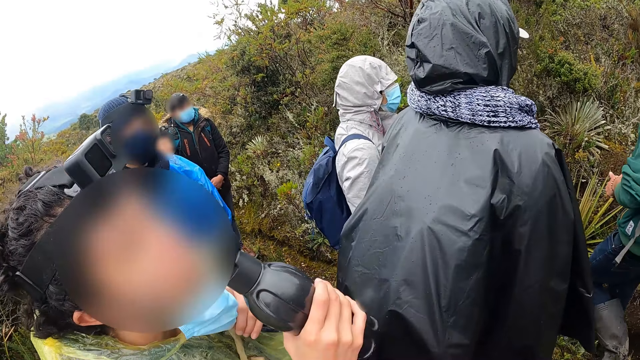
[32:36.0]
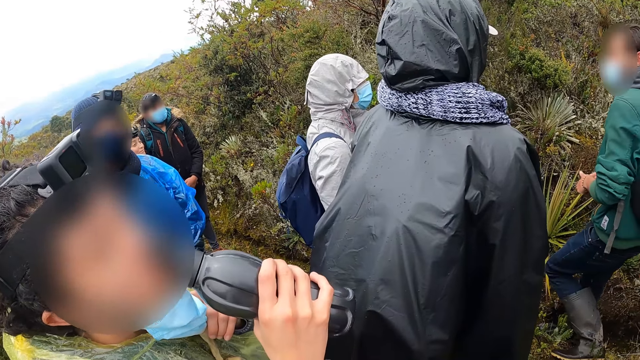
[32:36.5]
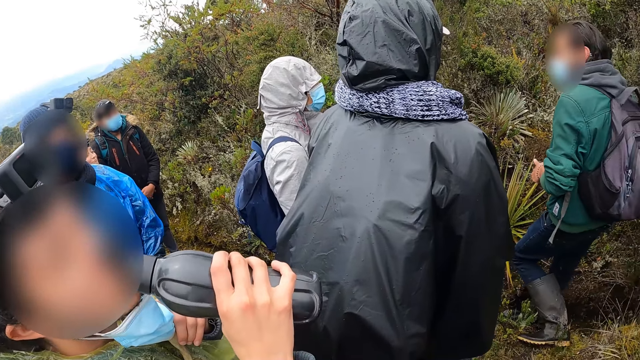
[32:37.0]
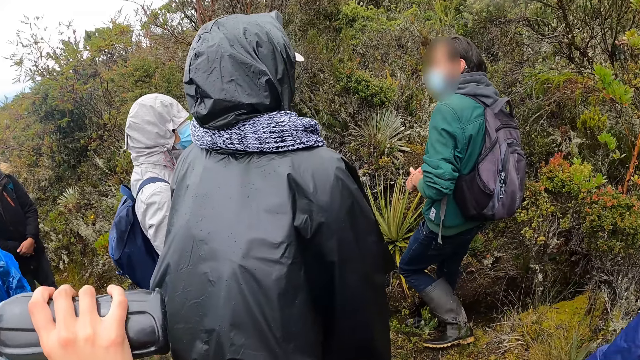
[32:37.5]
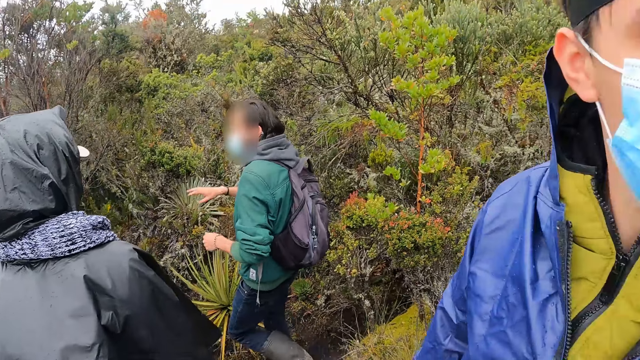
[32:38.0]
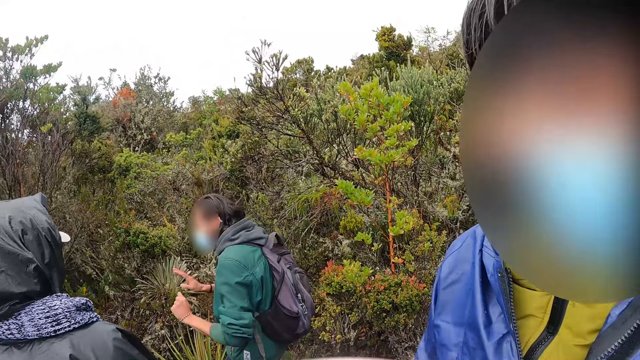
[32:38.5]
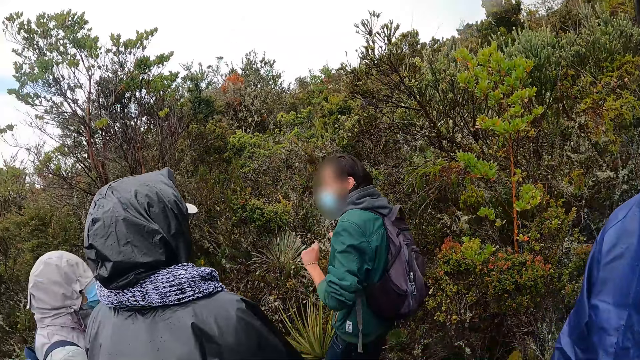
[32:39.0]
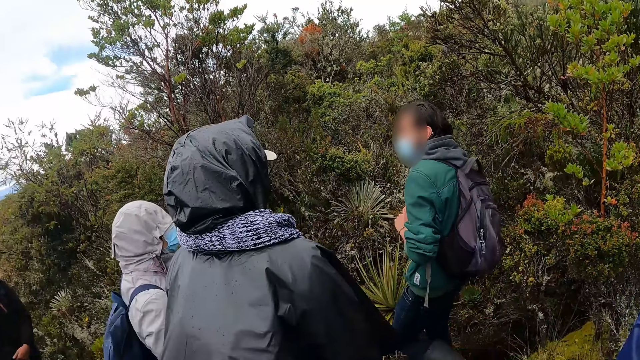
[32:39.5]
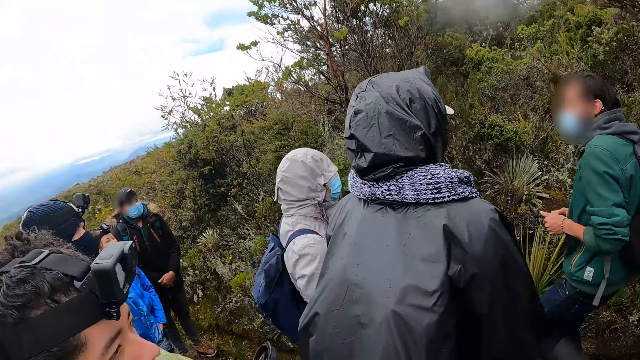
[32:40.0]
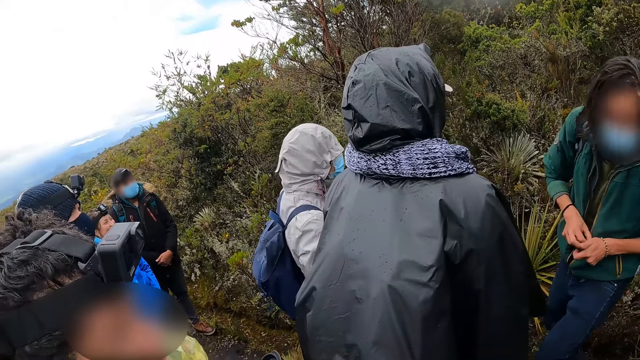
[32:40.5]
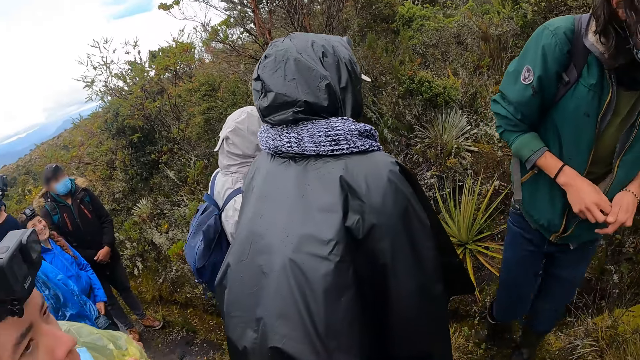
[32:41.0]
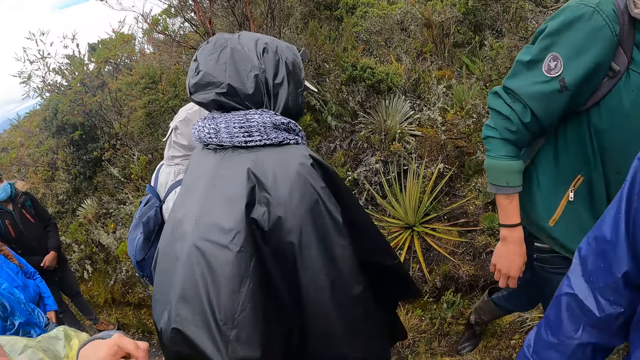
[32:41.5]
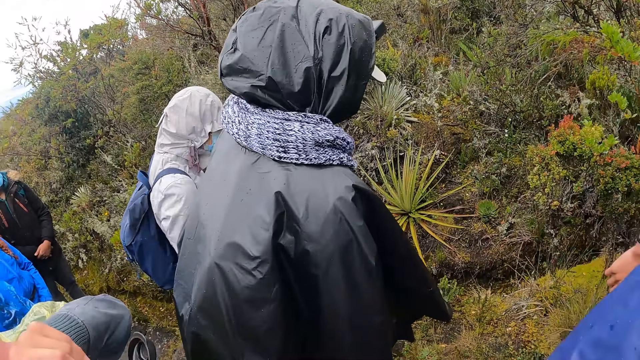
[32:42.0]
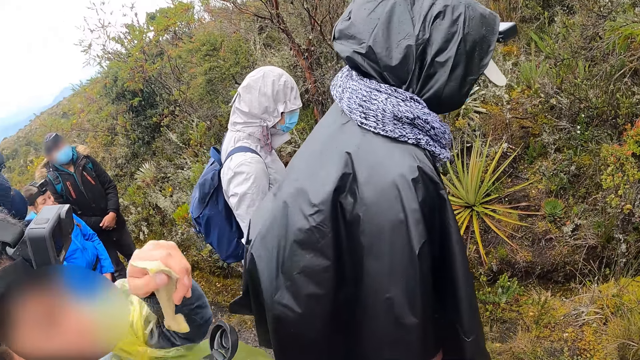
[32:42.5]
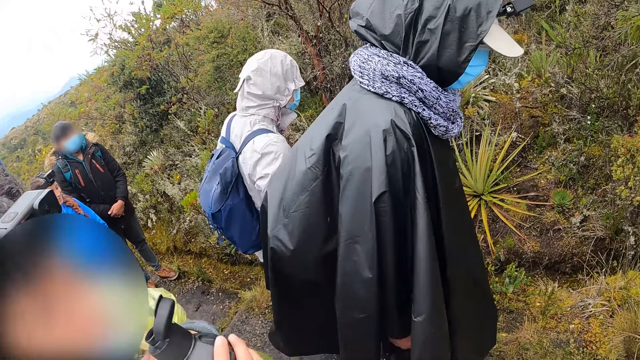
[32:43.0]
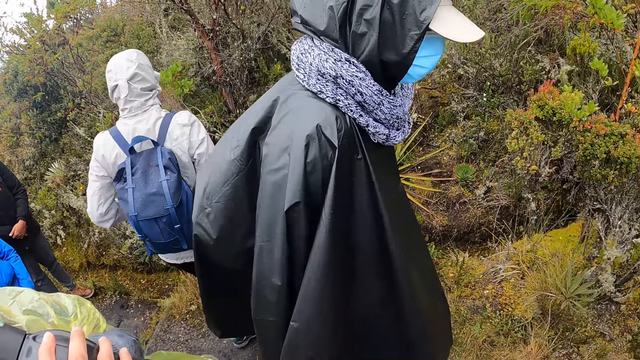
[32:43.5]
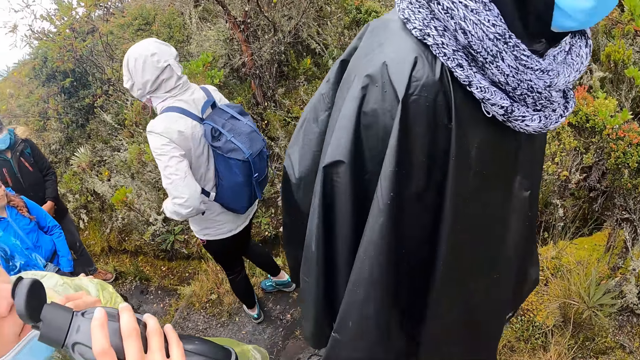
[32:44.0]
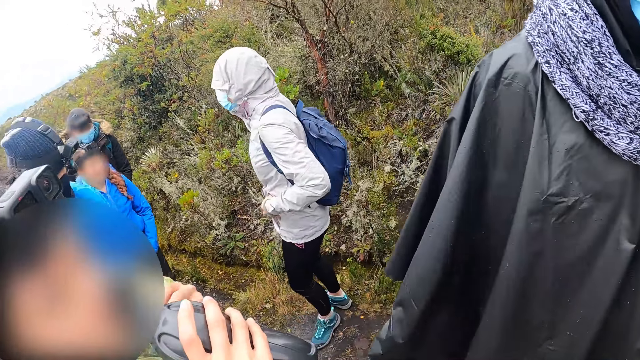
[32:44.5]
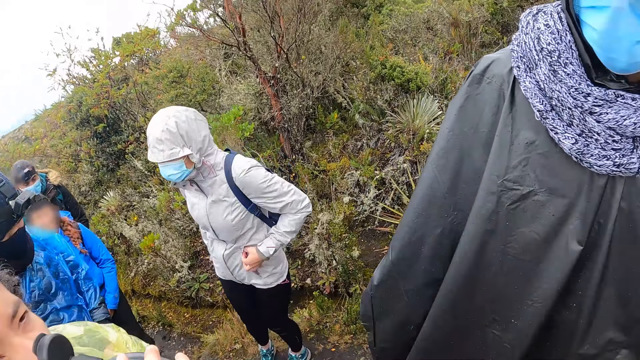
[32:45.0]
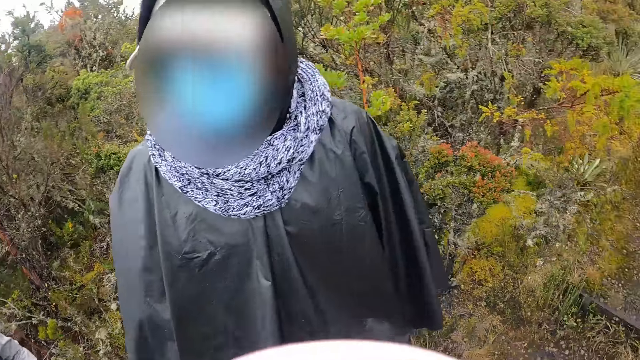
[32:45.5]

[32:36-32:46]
The man drinks from the bottle in his right hand. The man touches his face with his left hand. A woman turns around. The man drinks from the bottle in his right hand.

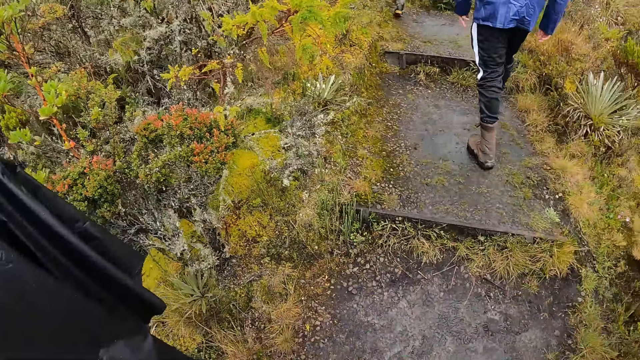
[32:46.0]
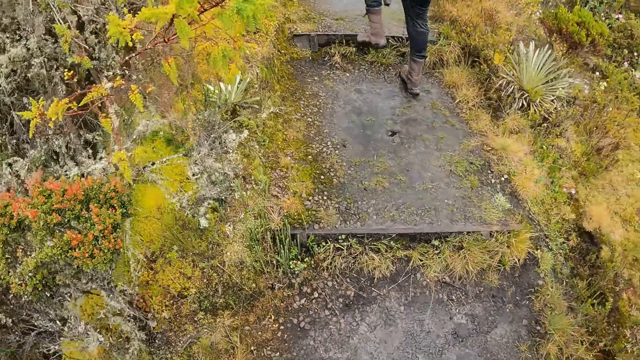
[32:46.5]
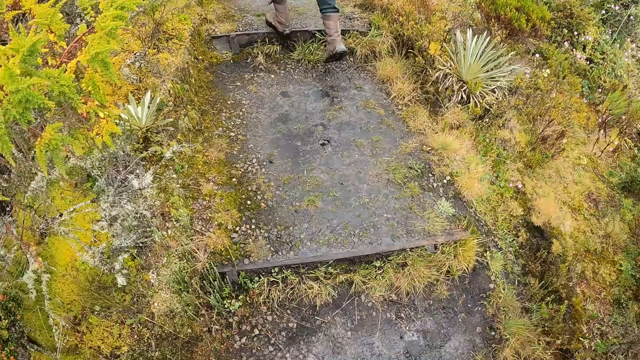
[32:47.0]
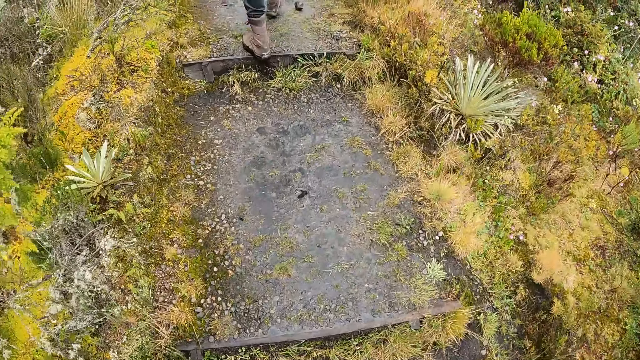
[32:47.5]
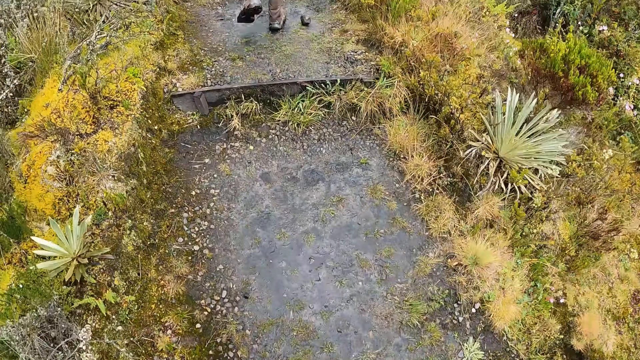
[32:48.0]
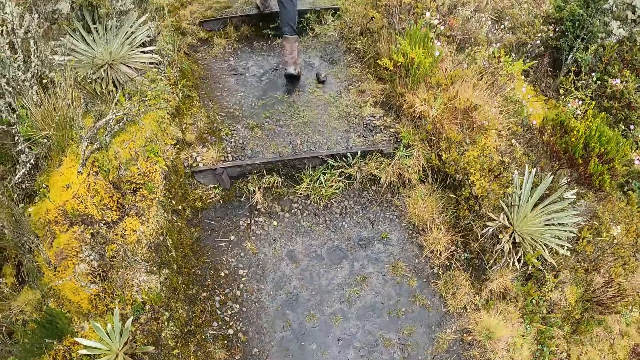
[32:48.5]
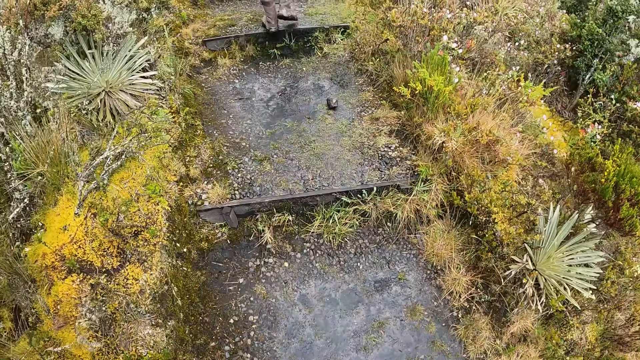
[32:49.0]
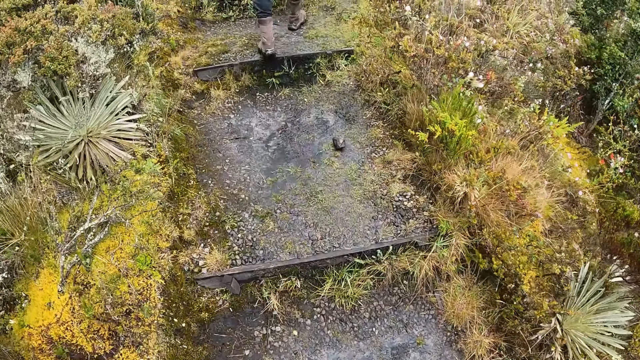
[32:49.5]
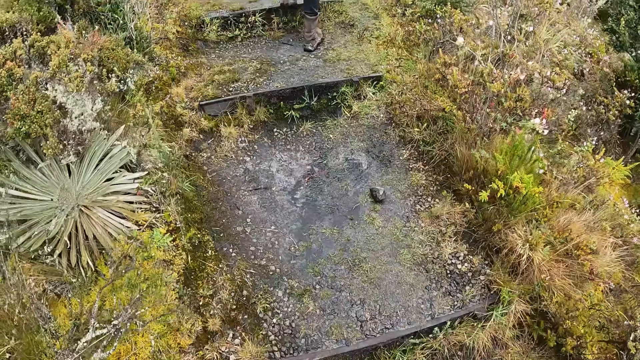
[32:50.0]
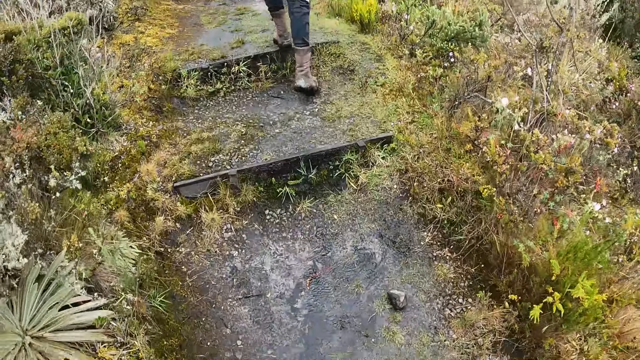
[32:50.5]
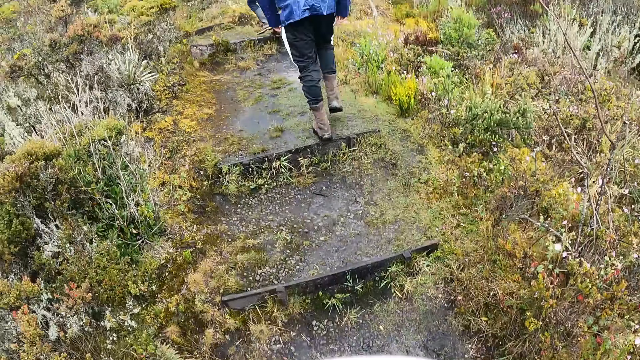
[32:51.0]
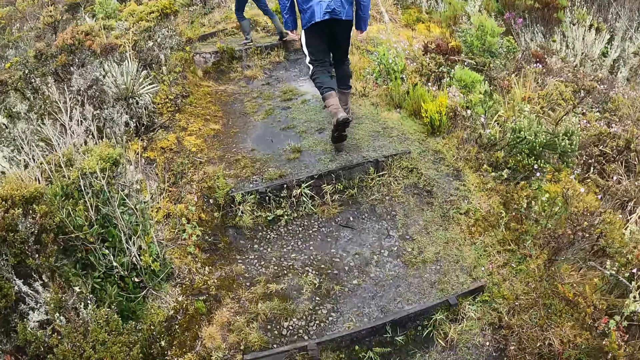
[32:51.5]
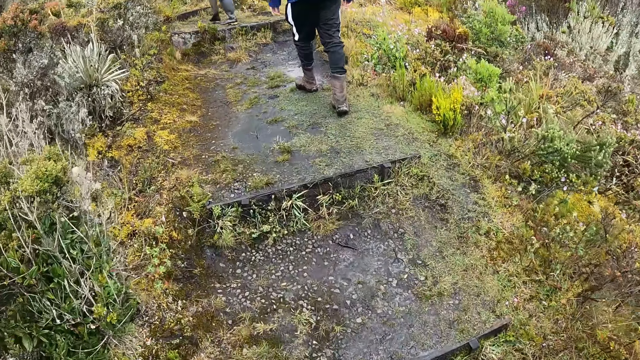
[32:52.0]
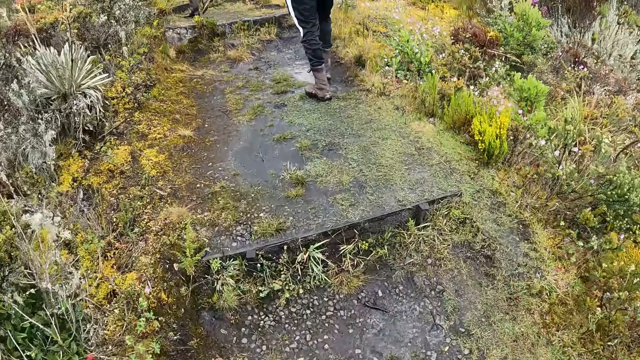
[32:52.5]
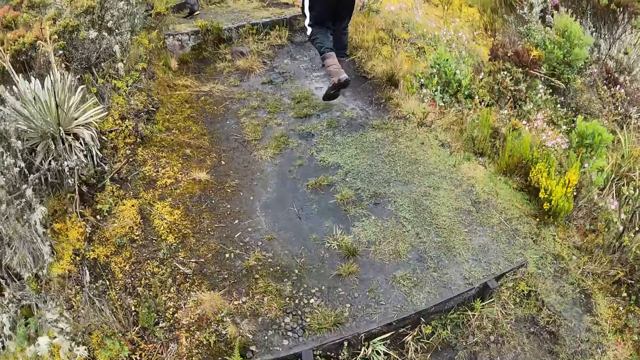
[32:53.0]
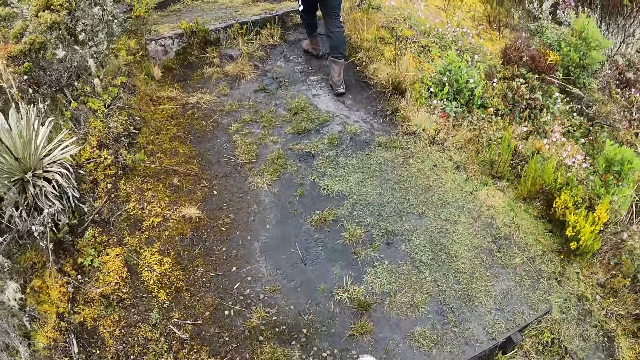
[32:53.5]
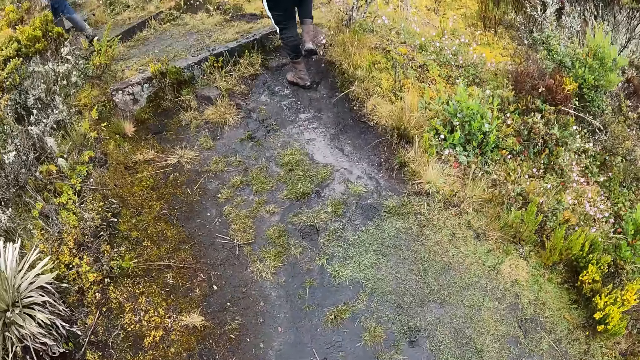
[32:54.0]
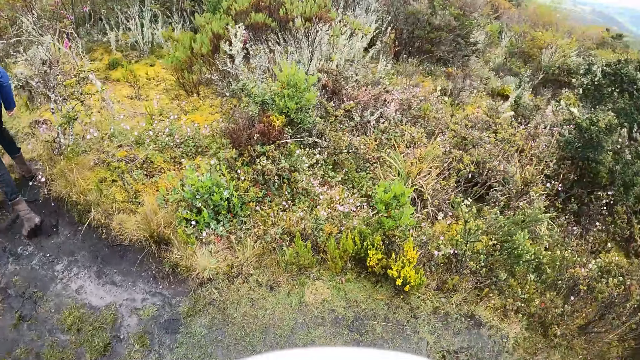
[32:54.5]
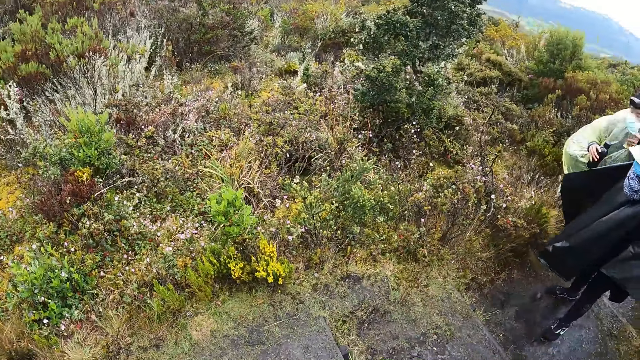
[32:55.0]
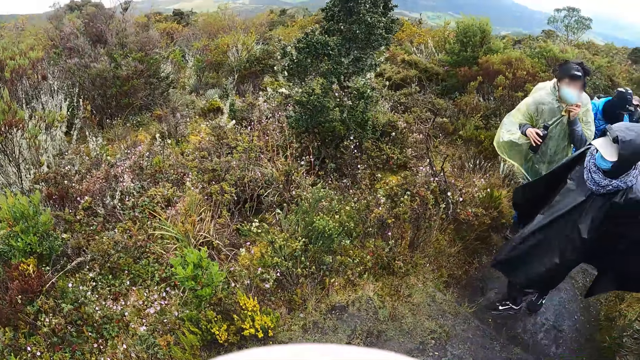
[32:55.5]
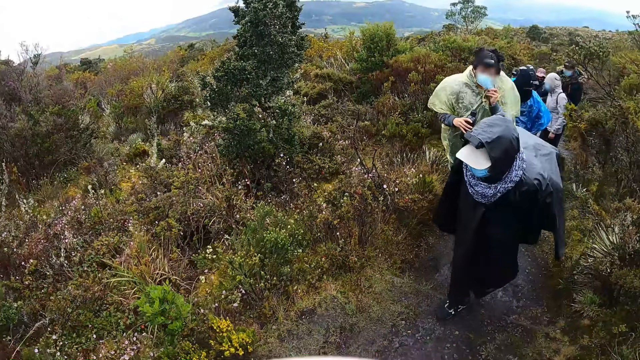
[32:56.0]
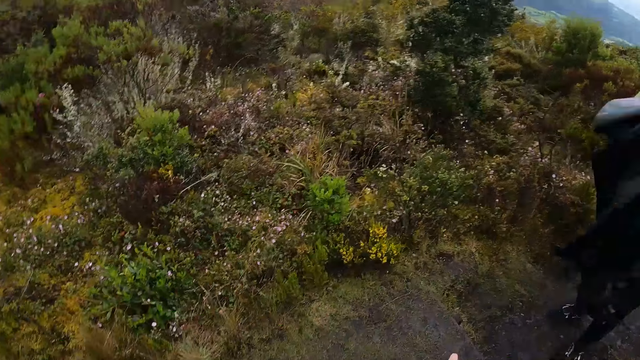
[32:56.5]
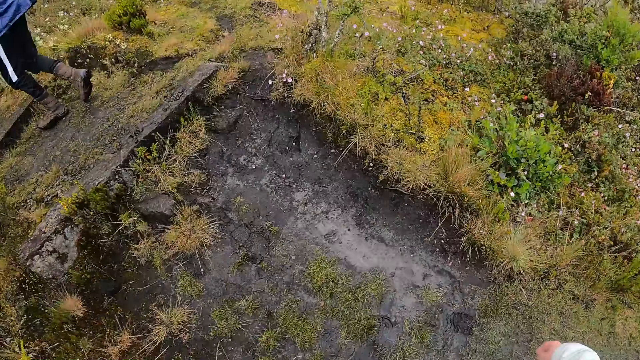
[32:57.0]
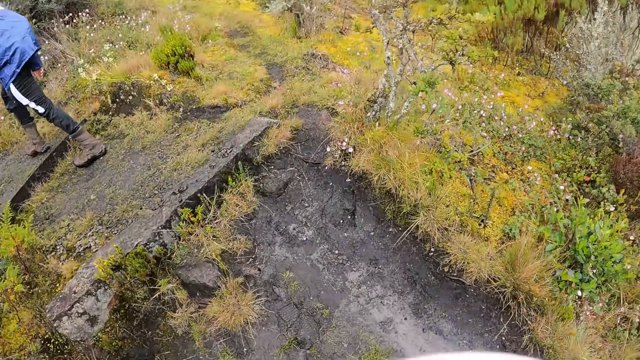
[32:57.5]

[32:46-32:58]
A man walks up the mountain steps. The camera wearer walks up the mountain steps. Another man walks up the mountain steps. A group of people walk up the mountain steps.
